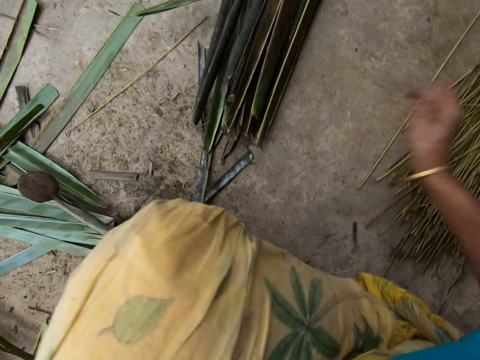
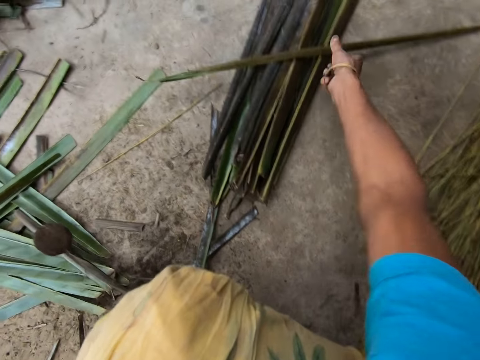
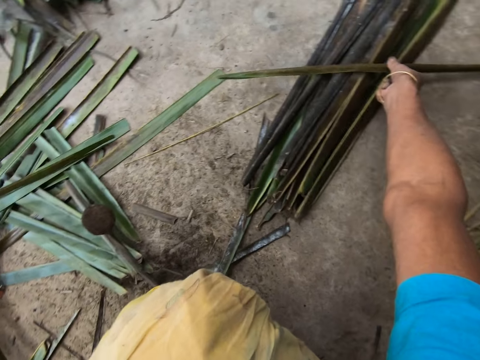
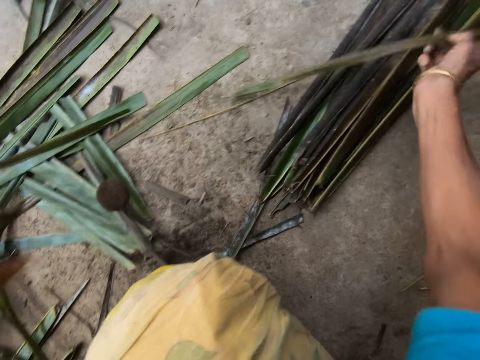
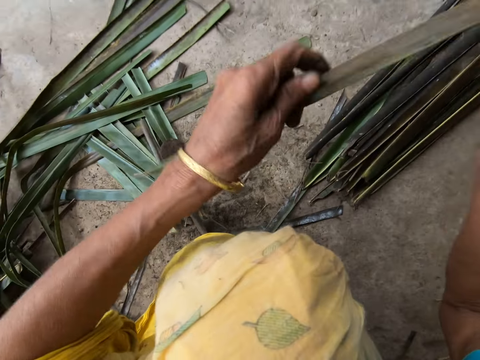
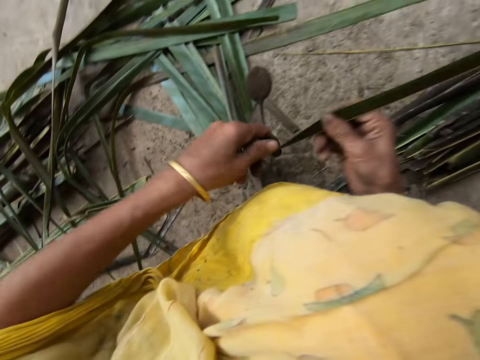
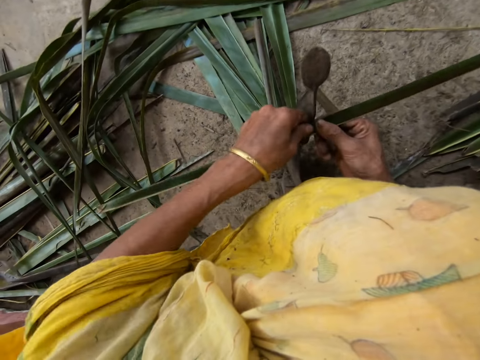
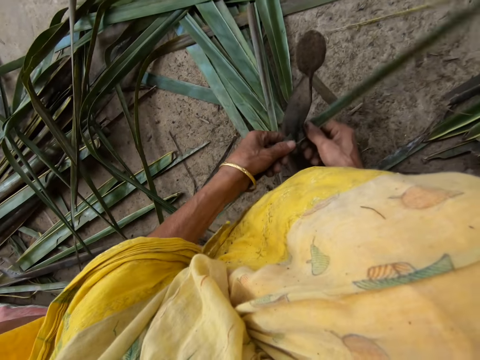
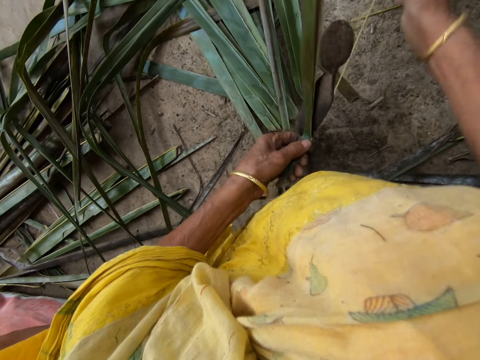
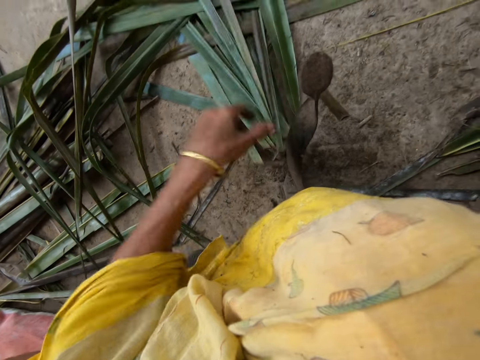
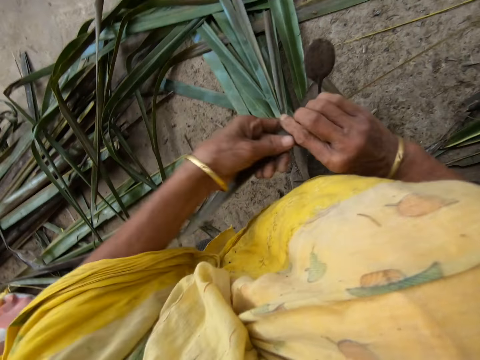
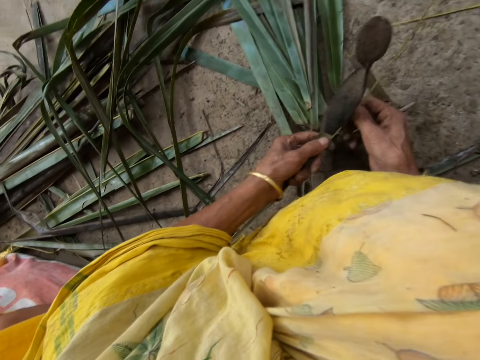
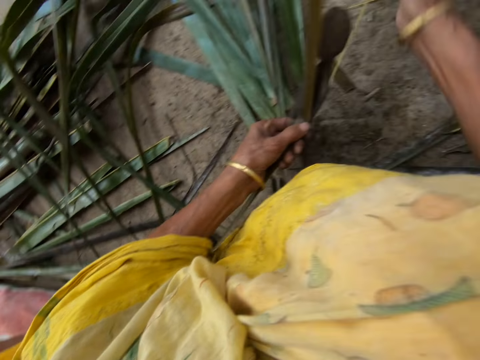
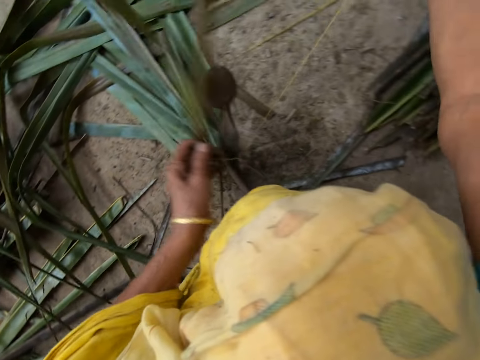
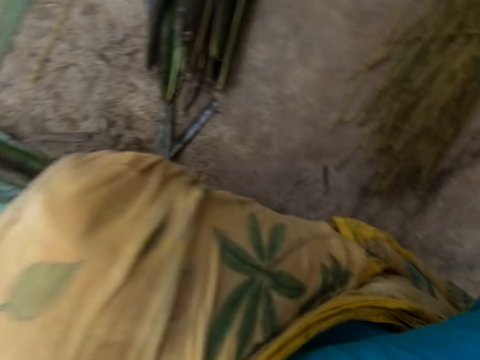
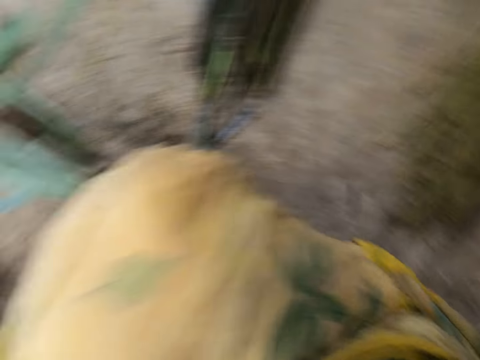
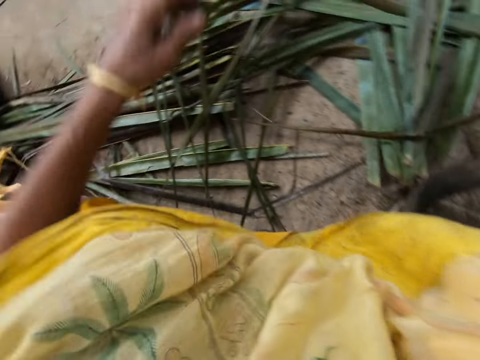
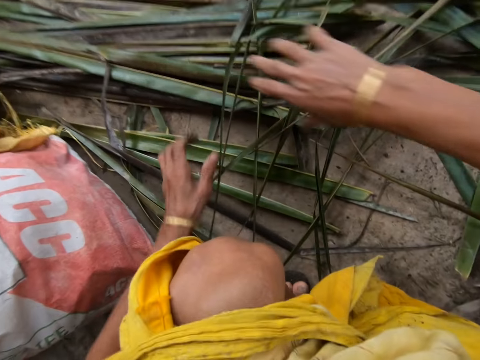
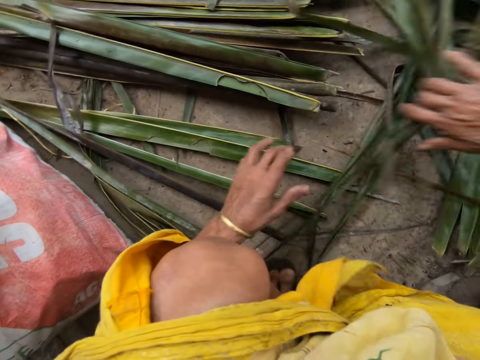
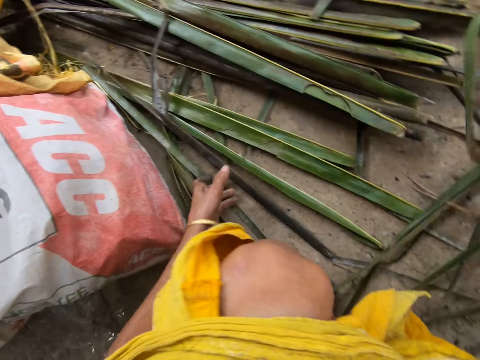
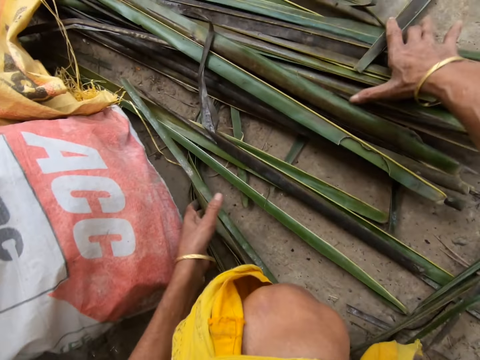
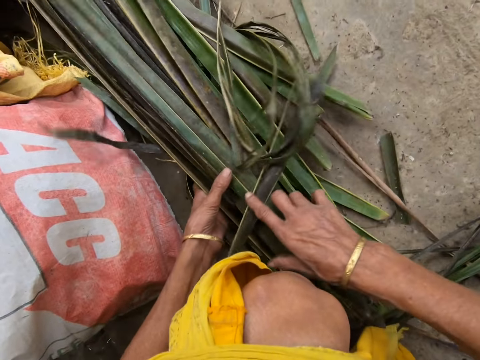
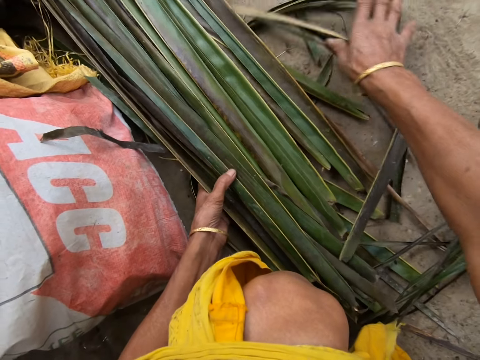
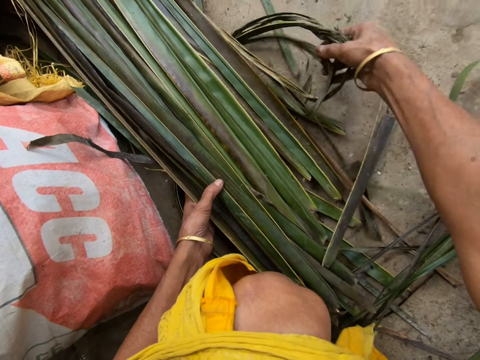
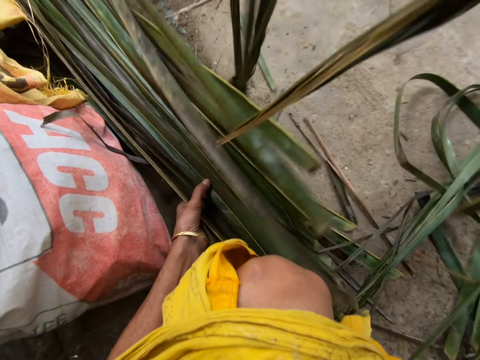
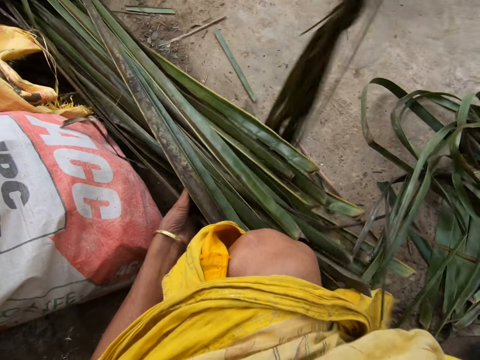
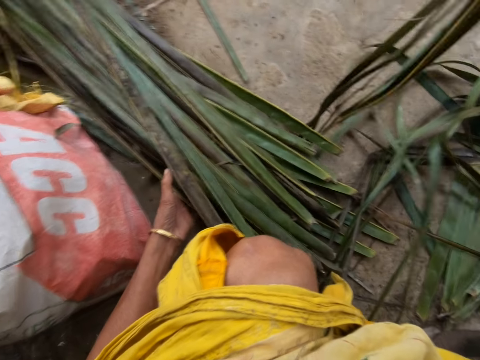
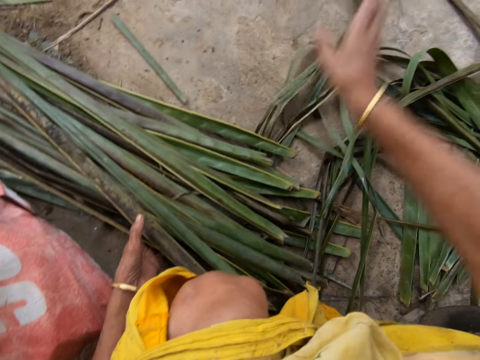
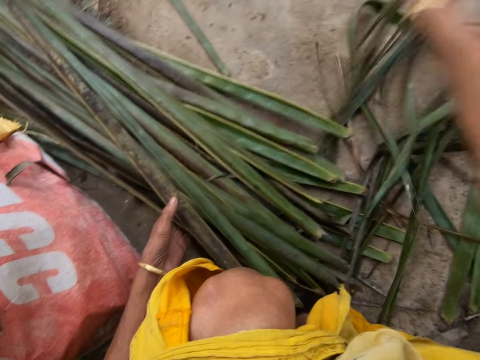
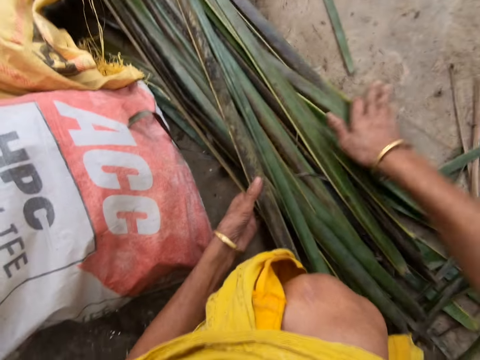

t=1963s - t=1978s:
The camera wearer drops the stick on the floor among others with her right hand. She picks up a leaflet or sisal from the floor with her right hand. She trims the leaflet from a stick with the sharp-edged iron rod on the floor. She pierces the sisal. She puts the sisal on the left. She drops the stick on the floor with her right hand. She collects the sisal bunch. She moves the leaflets from her left side to her right side.

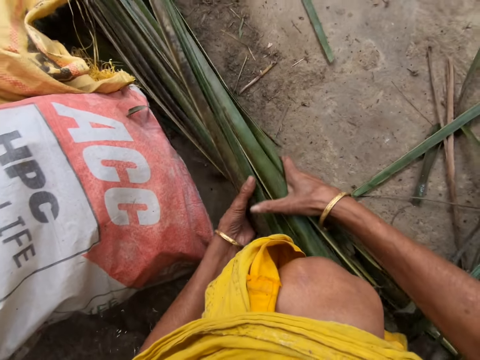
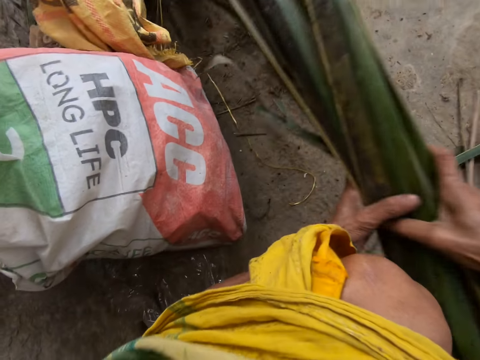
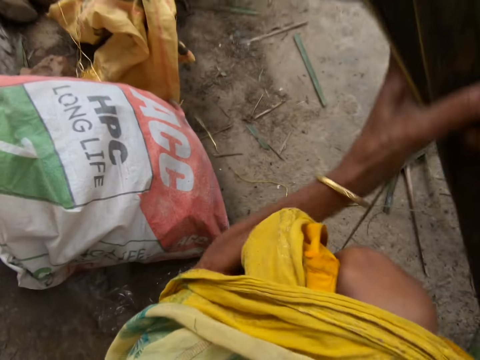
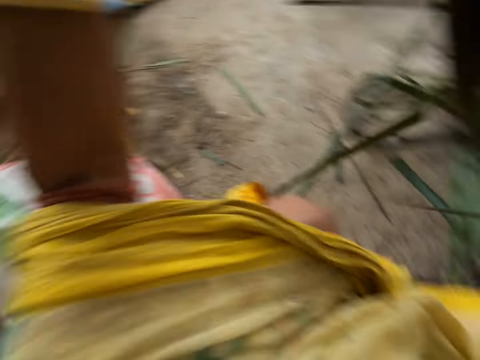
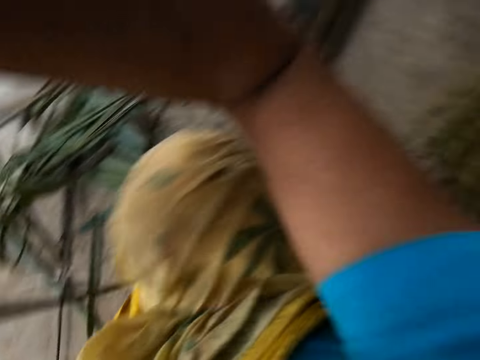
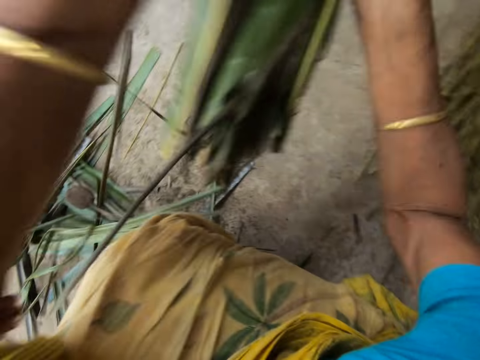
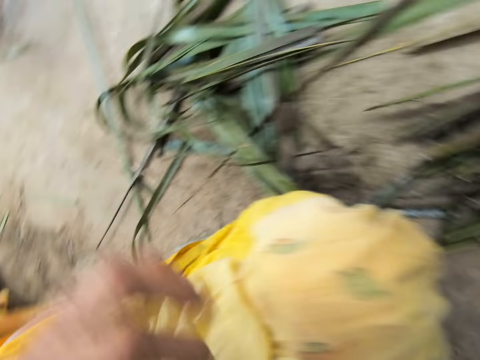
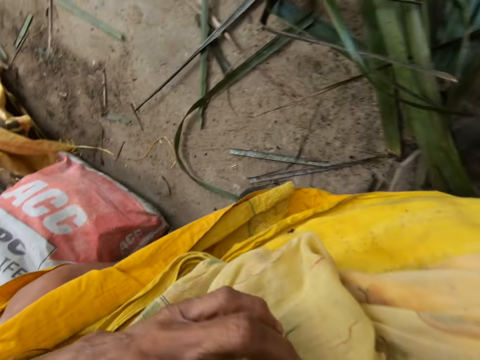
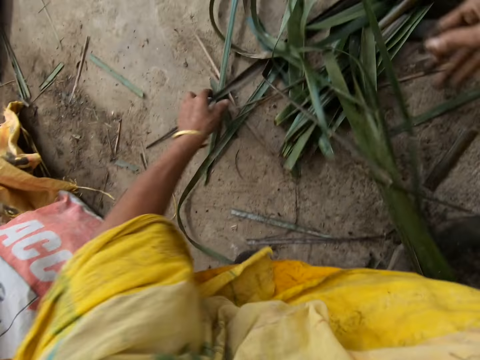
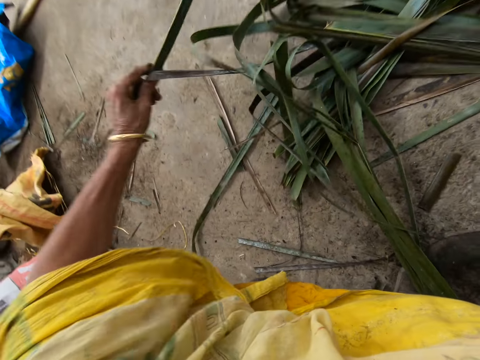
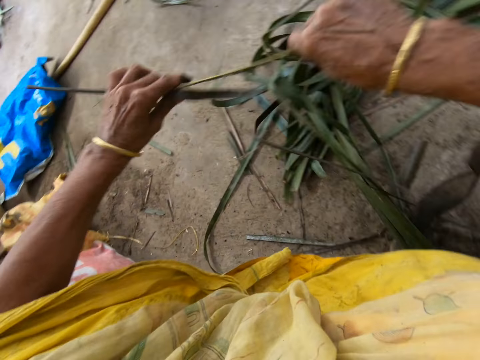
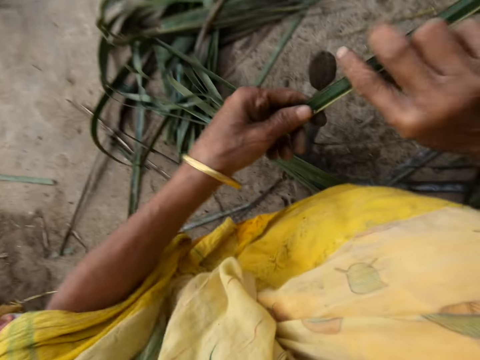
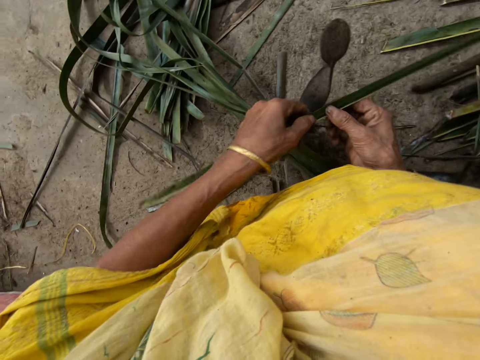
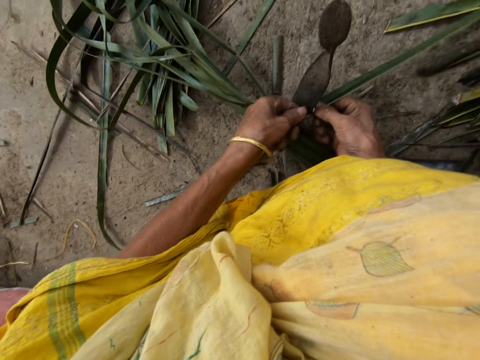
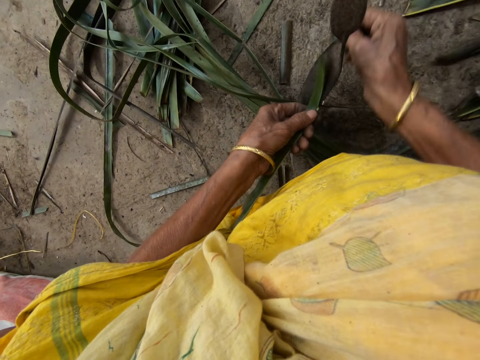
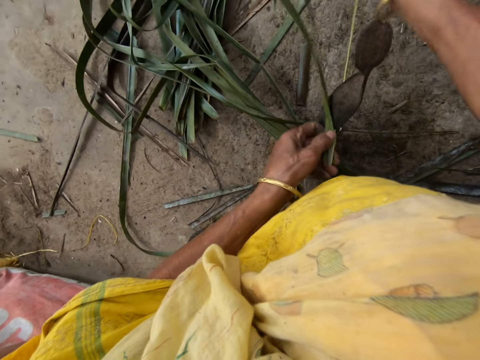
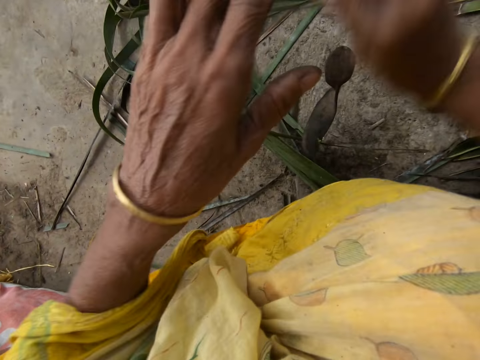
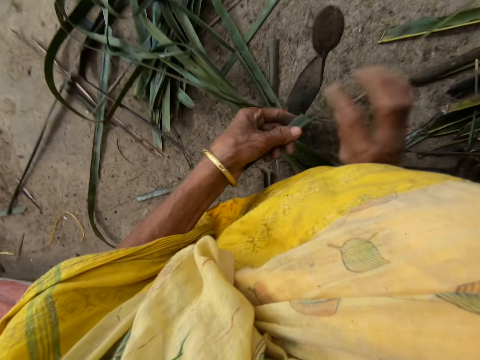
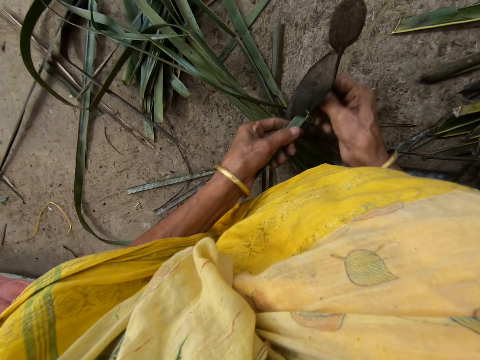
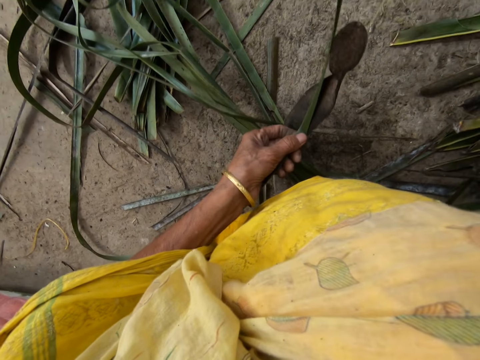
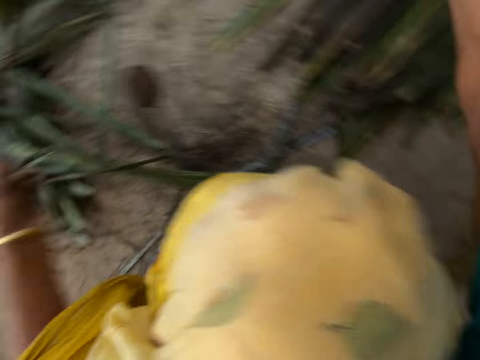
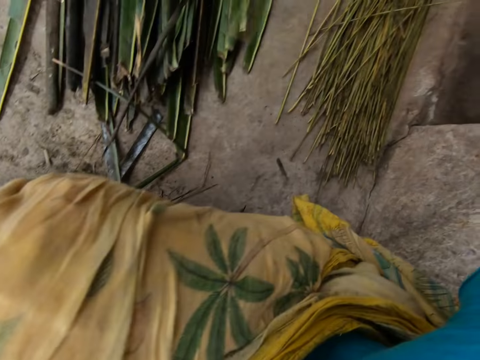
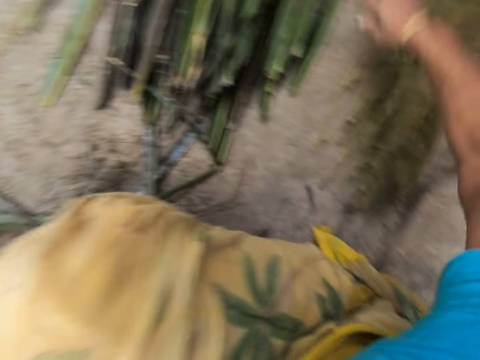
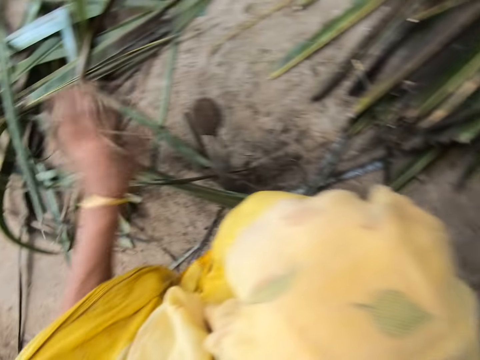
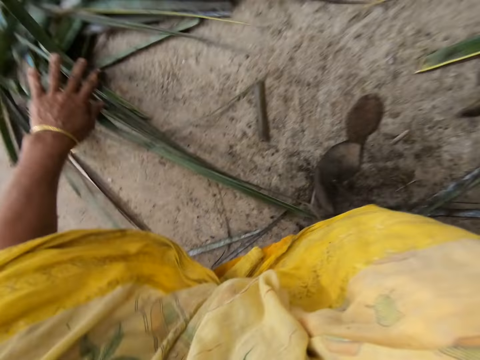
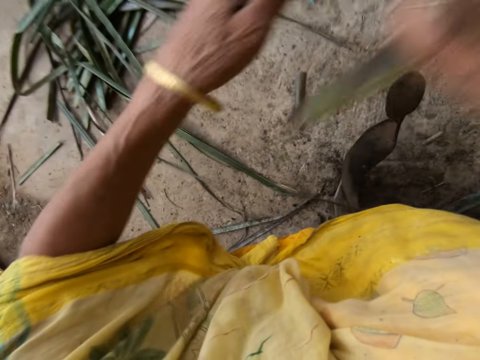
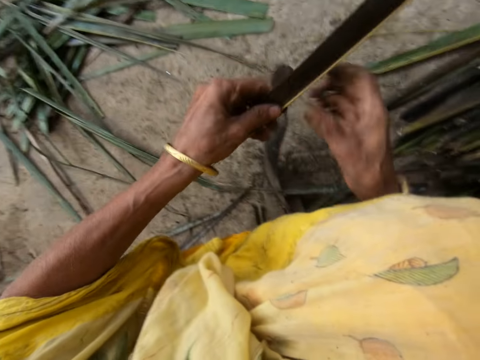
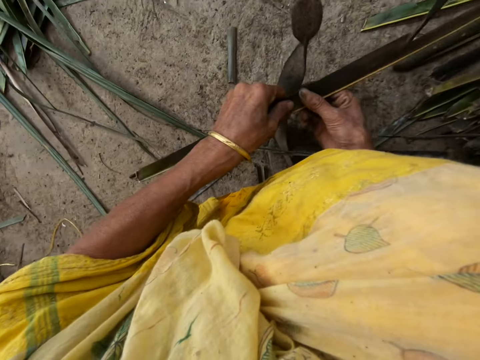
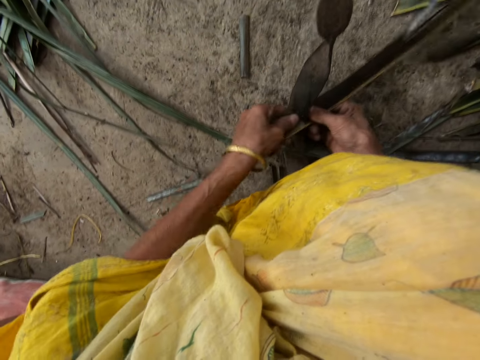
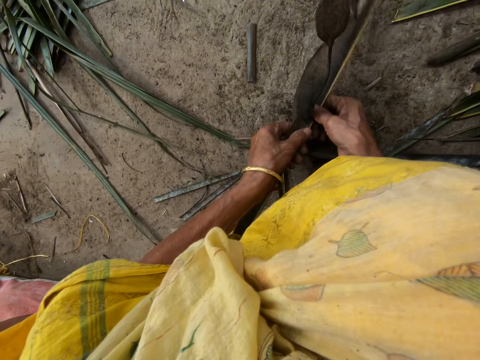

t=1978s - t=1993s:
The camera wearer puts the sisal among the other bunch. She picks up a leaflet or sisal from the floor with her right hand. She trims the leaflet from a stick with the sharp-edged iron rod on the floor. She pierces the sisal. She drops the stick on the floor among others with her right hand. She picks up the leaflet from the floor with her right hand. She pushes a bunch of sisal. She pierces the sisal. She trims the leaflet from a stick with the sharp-edged iron rod on the floor.
